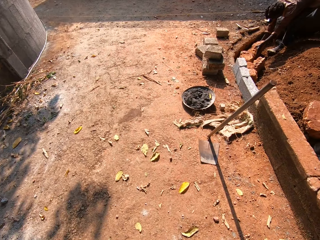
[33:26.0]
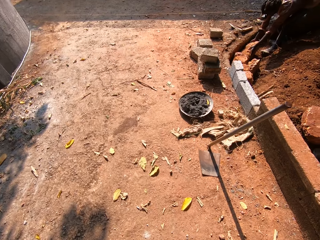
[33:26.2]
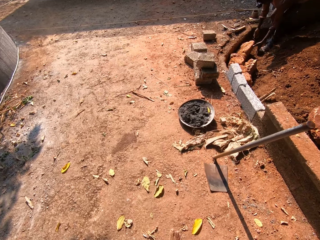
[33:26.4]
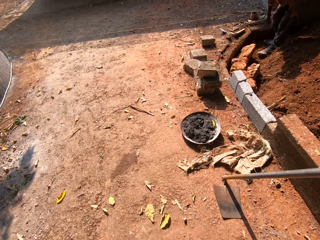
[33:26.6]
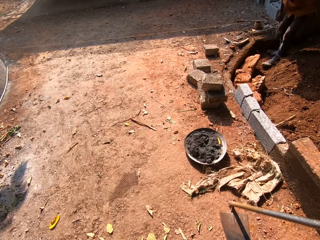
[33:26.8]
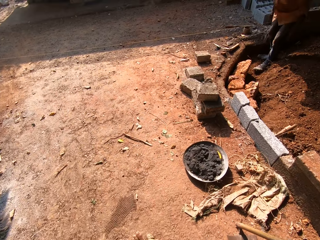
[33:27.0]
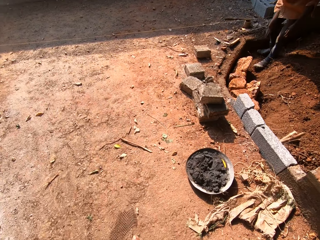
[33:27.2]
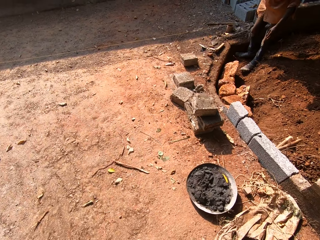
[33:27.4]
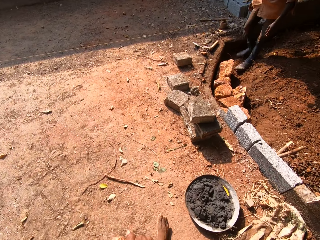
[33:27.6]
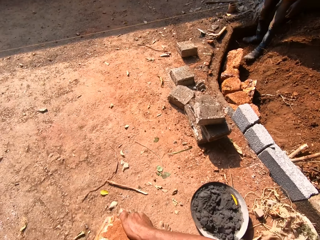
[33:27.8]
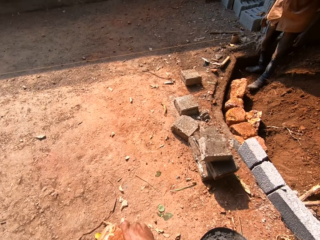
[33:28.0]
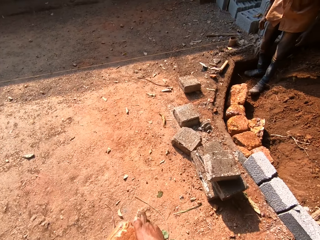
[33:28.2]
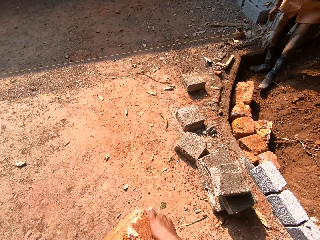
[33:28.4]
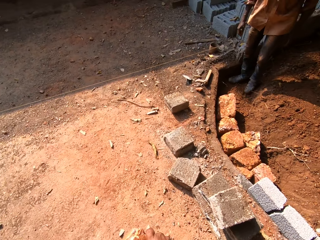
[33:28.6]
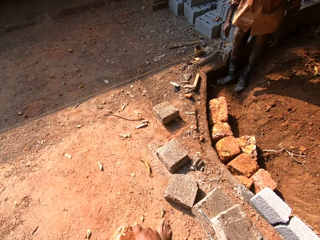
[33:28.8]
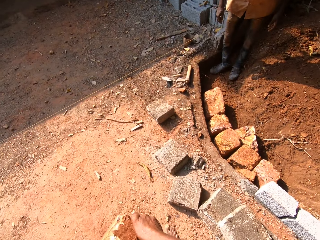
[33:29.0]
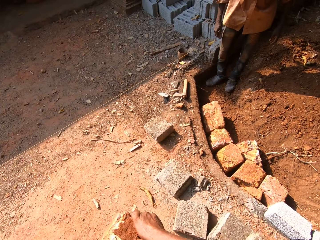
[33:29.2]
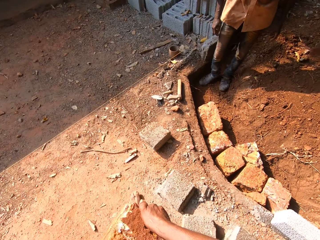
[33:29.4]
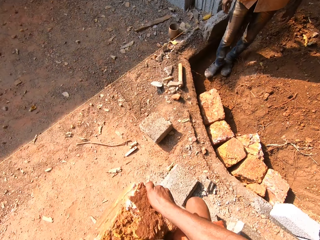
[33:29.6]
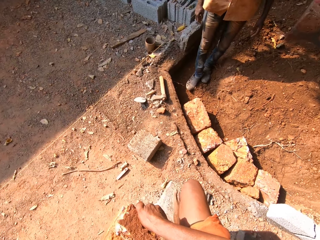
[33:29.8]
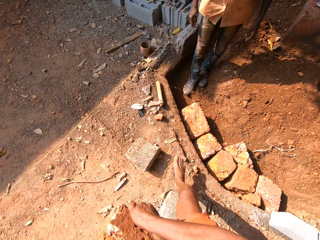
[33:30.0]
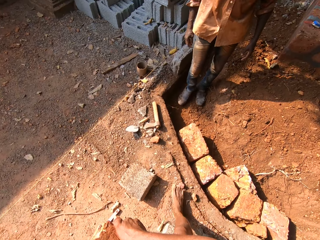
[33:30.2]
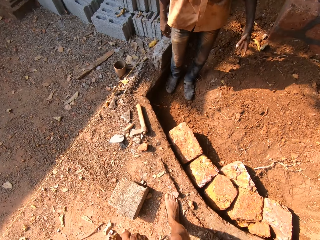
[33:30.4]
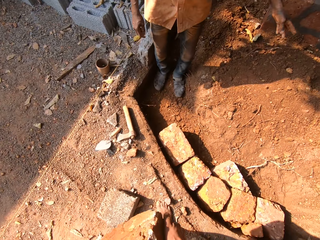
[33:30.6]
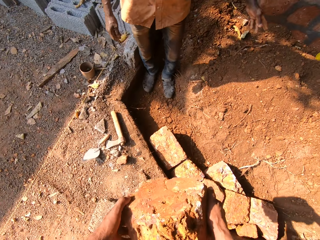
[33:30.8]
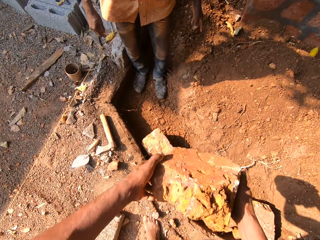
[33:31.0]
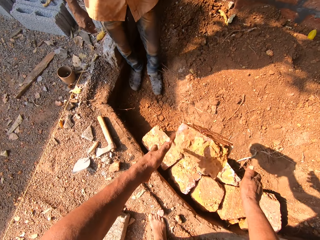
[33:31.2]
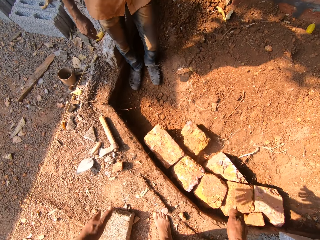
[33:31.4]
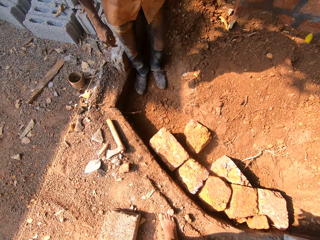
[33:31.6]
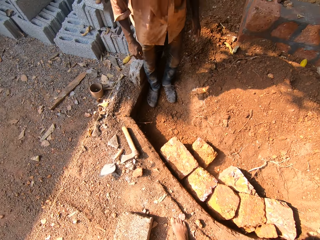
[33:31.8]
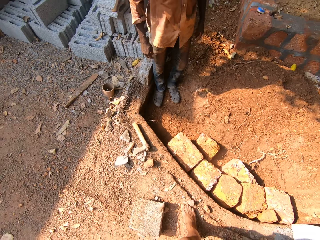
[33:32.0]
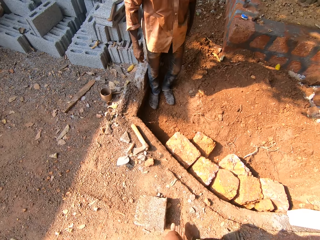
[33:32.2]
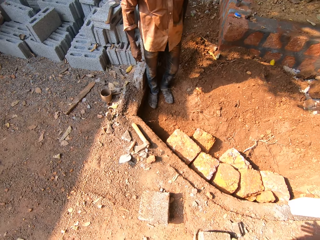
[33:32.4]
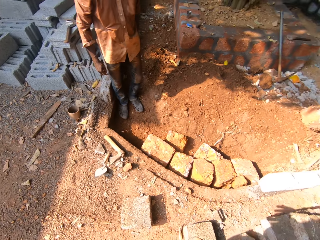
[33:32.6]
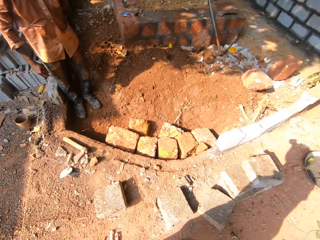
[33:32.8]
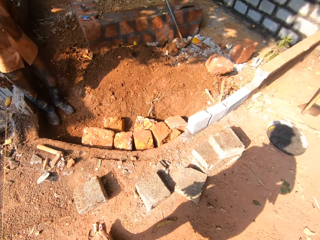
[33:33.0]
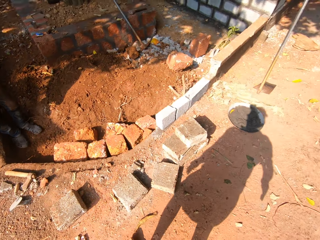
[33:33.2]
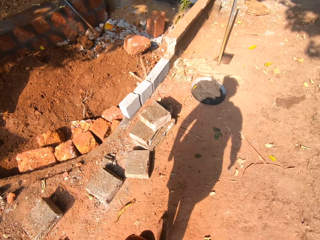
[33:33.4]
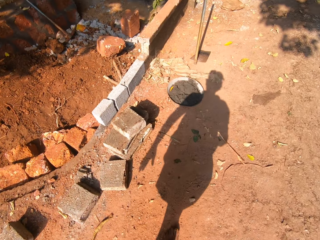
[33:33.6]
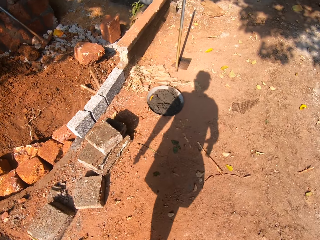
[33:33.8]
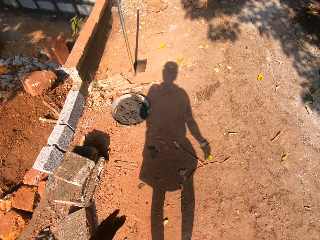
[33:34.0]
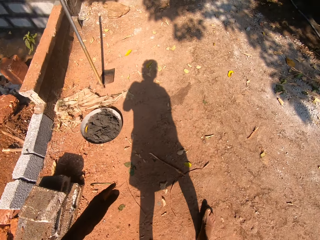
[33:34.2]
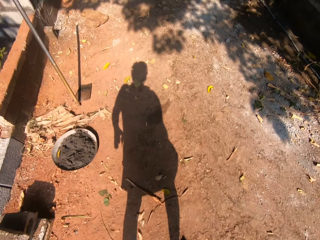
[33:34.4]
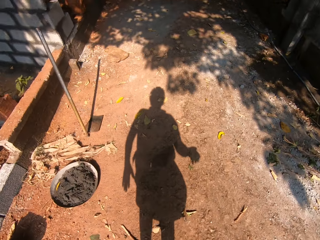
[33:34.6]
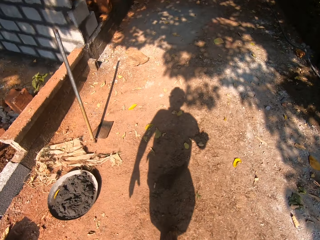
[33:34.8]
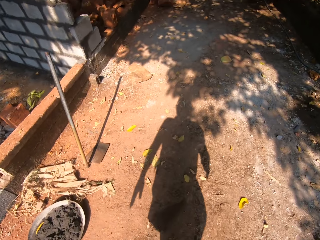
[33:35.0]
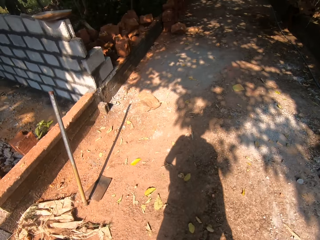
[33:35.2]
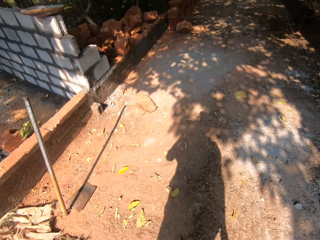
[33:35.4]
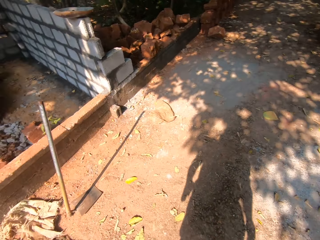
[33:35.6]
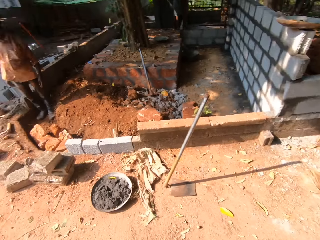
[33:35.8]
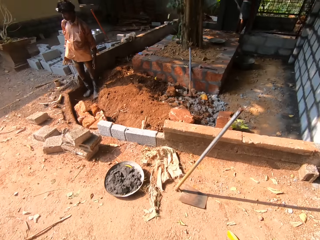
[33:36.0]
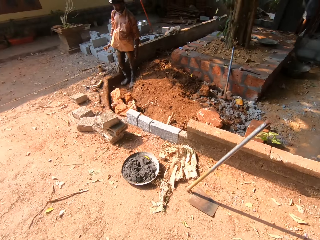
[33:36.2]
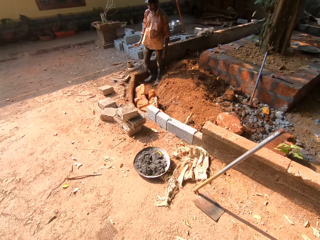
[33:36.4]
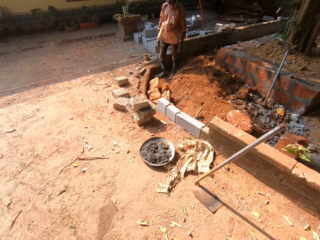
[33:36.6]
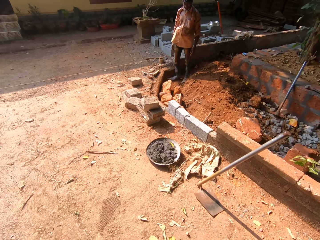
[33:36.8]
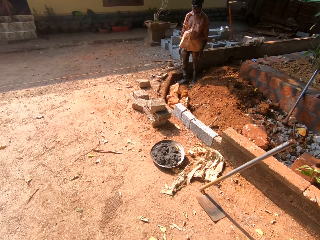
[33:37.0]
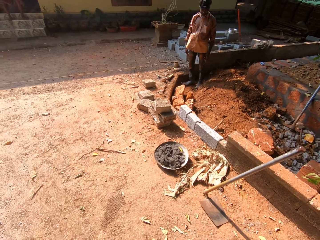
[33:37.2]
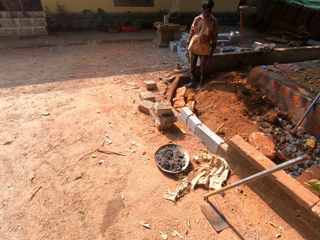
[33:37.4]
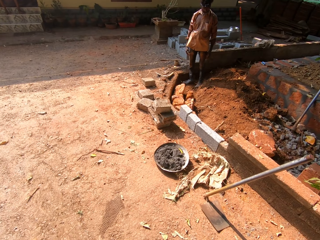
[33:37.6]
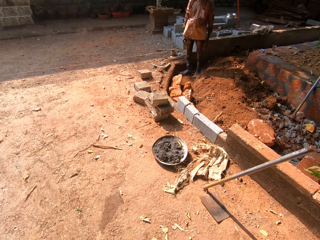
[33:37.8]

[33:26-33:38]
The camera wearer tosses the mud brick on the inside of the fence.

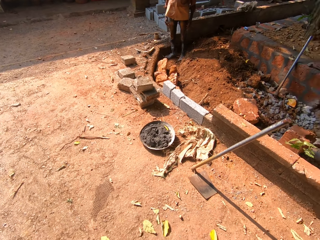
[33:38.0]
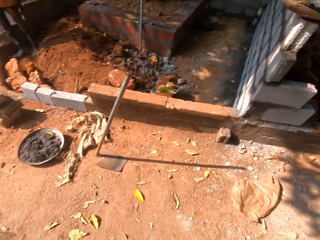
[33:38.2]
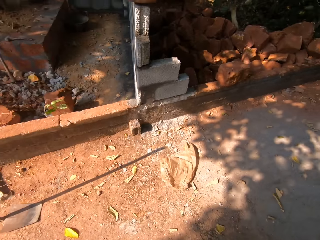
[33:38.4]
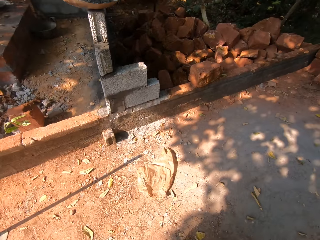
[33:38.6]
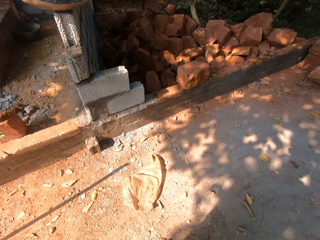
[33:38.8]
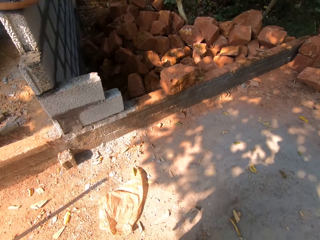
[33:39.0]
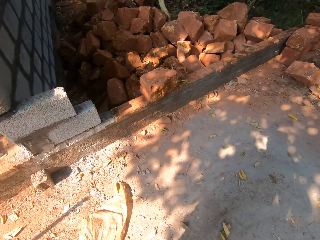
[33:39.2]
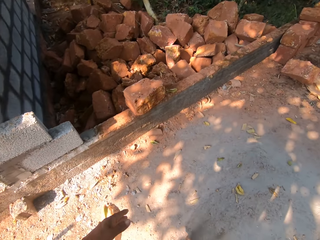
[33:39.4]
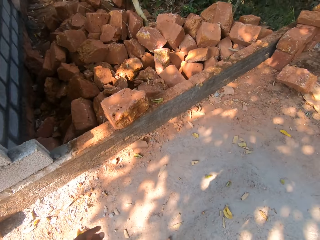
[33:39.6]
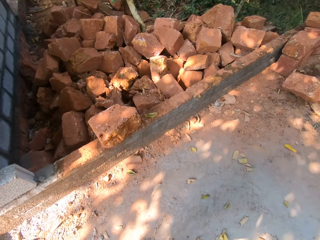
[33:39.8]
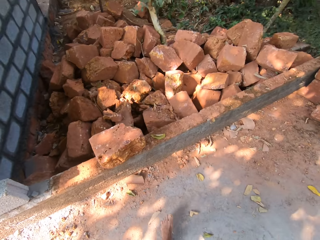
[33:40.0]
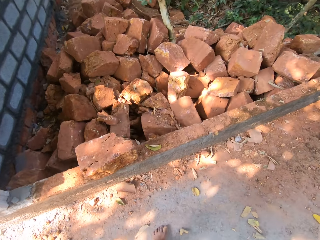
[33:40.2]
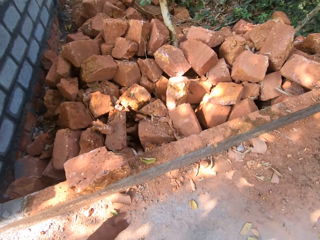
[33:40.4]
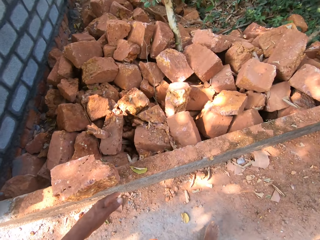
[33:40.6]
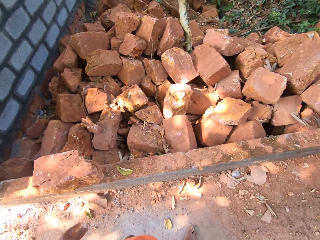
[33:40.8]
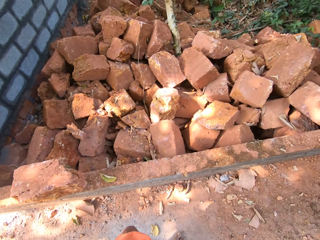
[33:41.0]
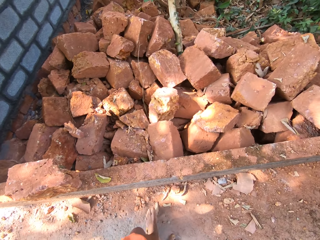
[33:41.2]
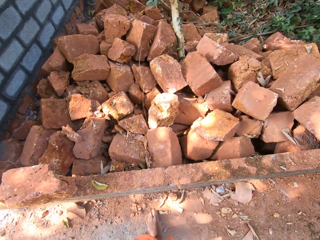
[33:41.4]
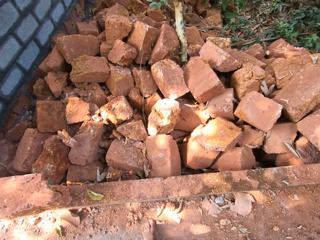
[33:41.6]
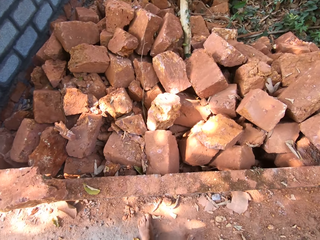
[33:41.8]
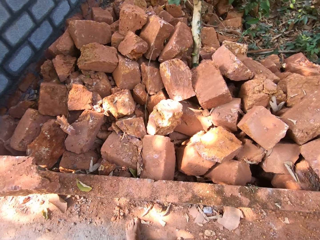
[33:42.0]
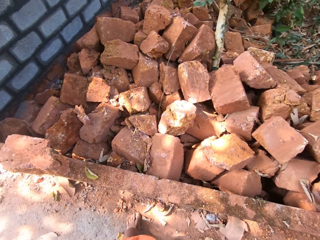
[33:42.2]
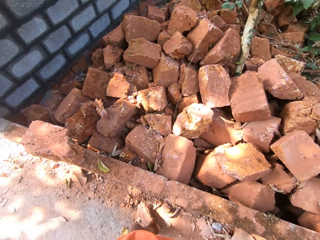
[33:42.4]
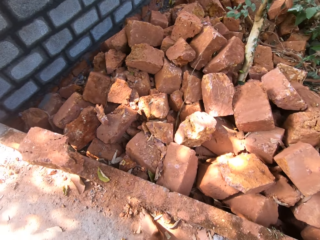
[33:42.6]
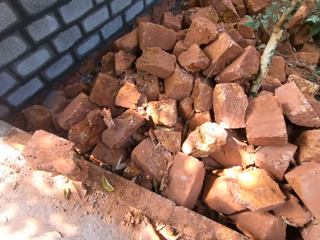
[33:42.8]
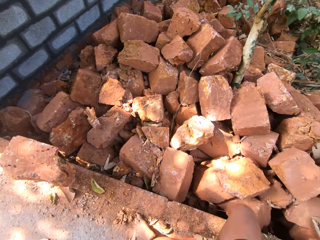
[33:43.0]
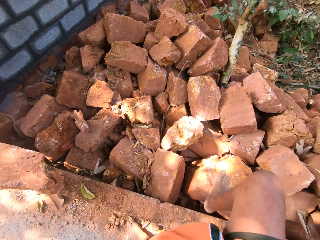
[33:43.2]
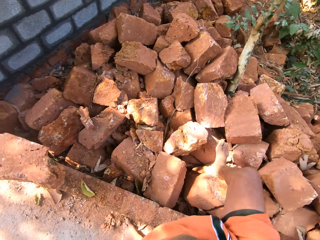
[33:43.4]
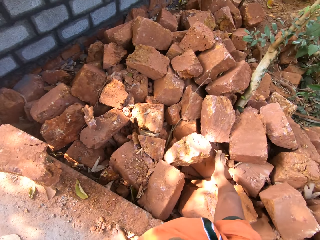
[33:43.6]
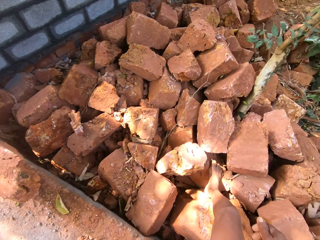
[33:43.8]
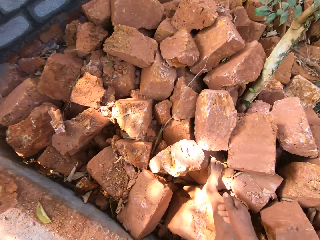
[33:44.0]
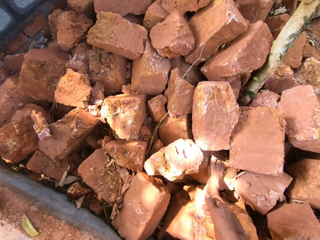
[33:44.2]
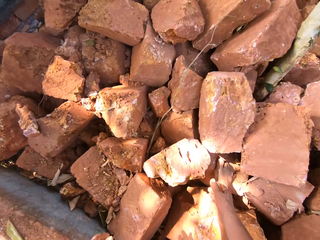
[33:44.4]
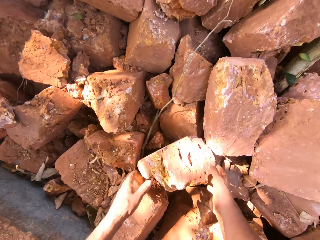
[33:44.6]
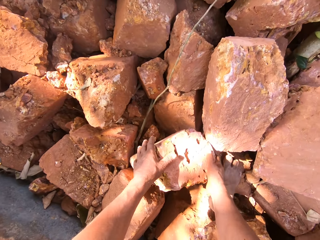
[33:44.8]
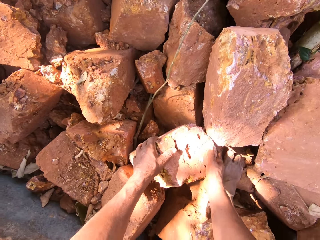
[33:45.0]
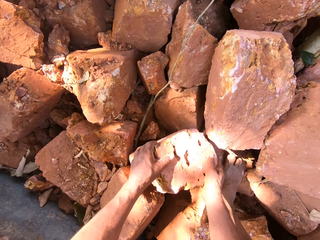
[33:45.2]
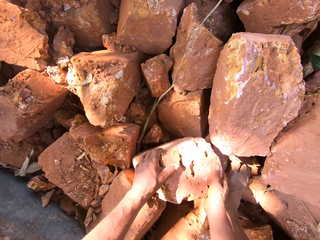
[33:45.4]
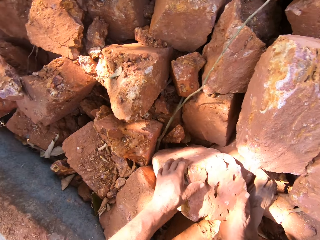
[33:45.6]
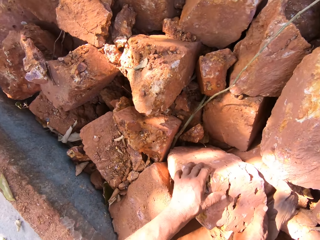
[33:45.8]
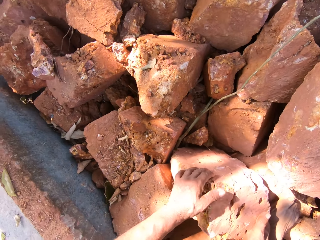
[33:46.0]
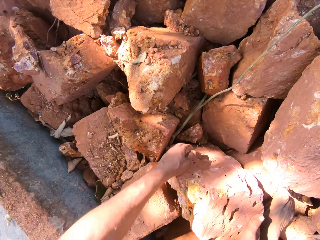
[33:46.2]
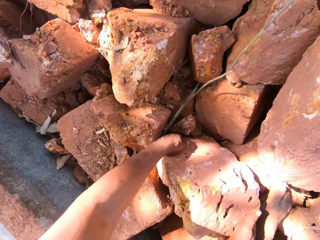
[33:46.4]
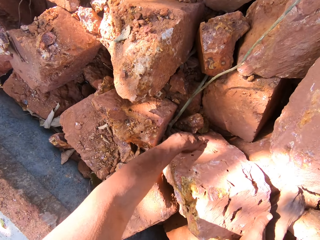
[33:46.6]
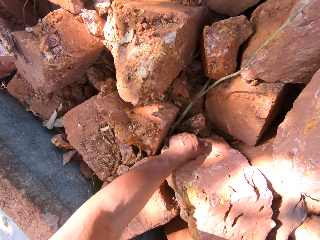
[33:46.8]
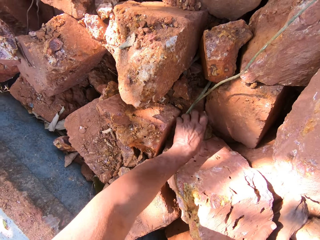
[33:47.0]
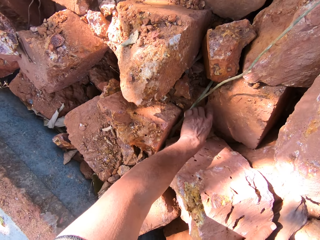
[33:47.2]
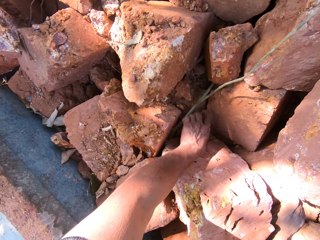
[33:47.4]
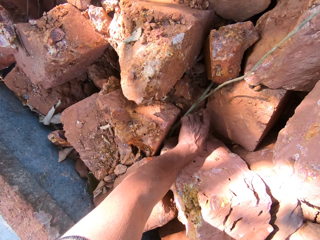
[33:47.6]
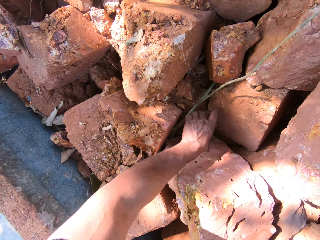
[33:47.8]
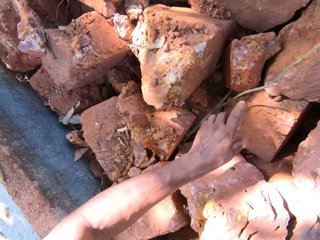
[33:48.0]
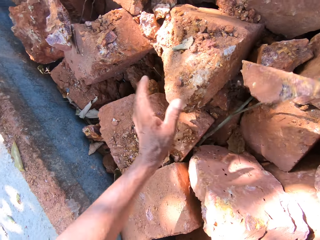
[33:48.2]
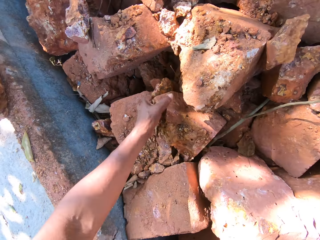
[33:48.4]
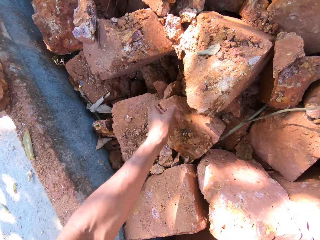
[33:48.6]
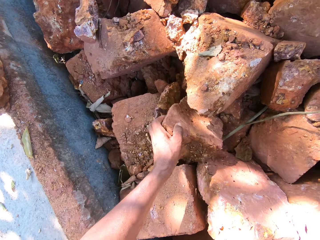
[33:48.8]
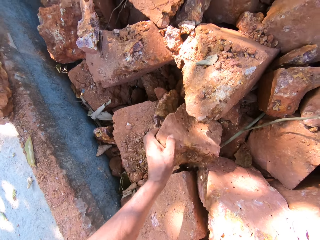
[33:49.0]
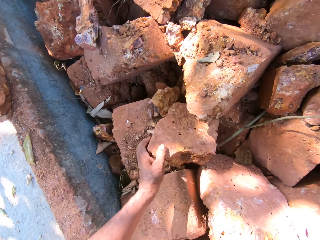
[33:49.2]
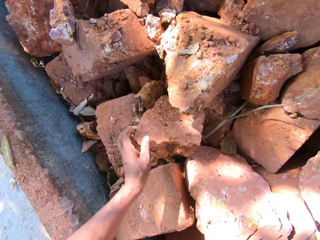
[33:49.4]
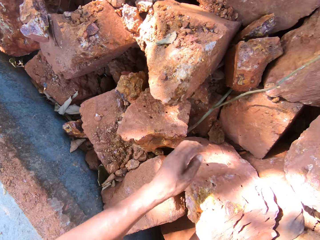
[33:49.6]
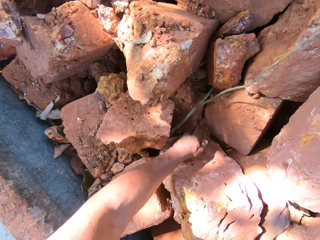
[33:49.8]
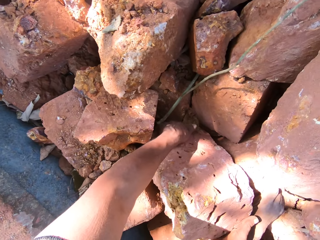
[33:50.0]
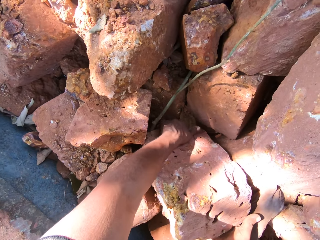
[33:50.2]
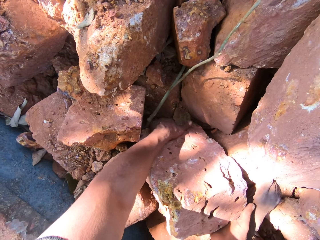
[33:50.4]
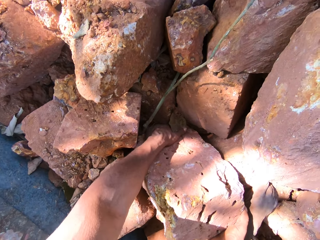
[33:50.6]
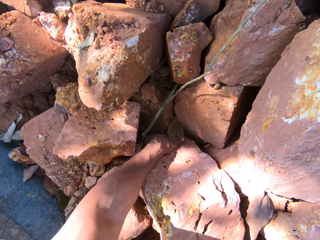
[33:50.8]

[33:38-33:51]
The camera wearer lifts up a mud brick with both hands.
